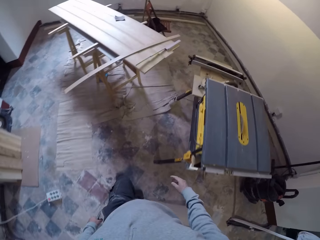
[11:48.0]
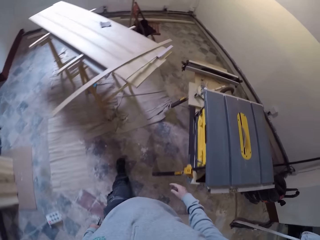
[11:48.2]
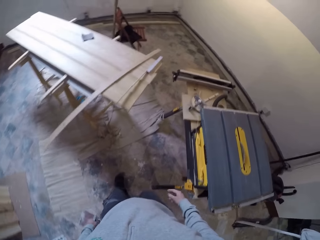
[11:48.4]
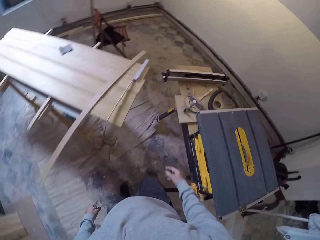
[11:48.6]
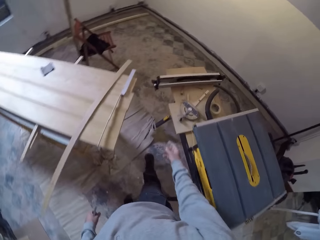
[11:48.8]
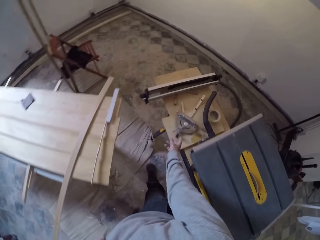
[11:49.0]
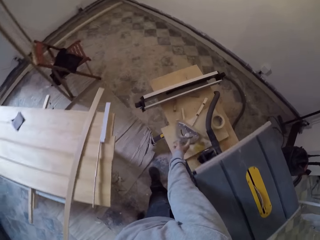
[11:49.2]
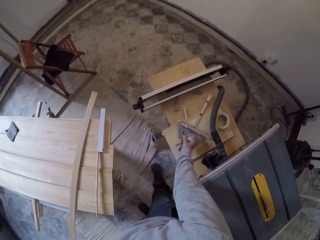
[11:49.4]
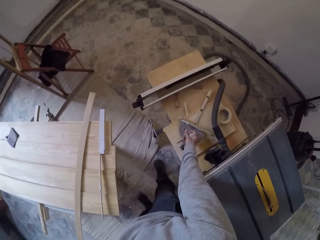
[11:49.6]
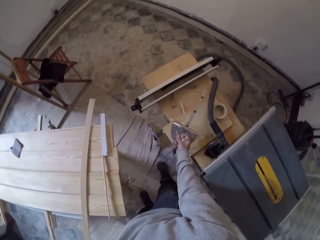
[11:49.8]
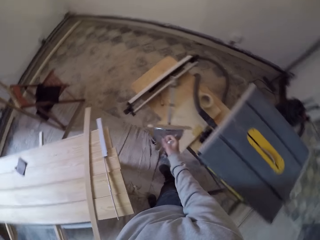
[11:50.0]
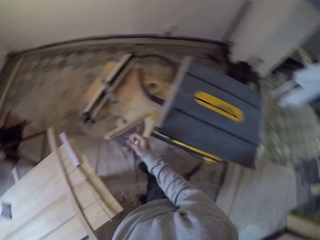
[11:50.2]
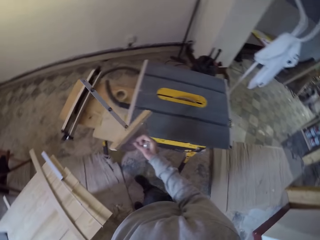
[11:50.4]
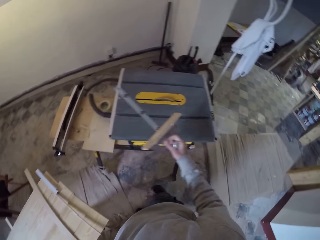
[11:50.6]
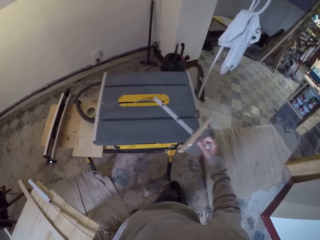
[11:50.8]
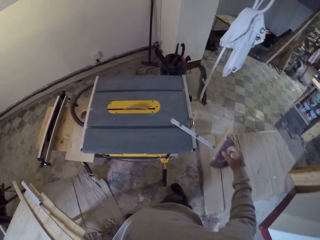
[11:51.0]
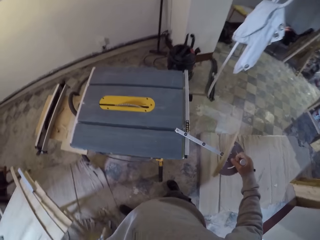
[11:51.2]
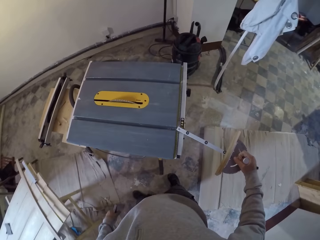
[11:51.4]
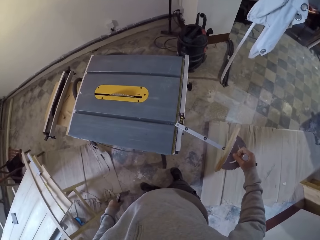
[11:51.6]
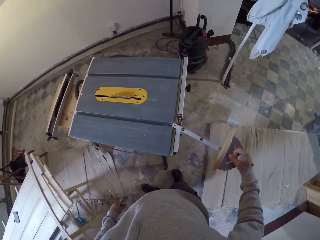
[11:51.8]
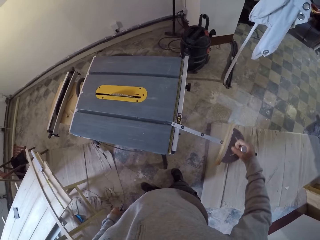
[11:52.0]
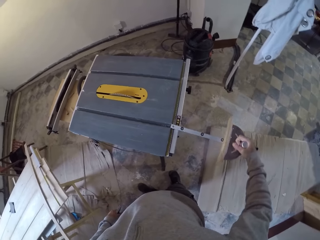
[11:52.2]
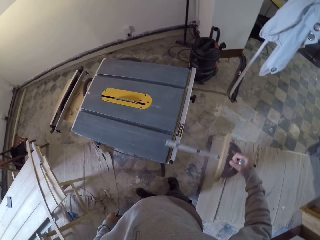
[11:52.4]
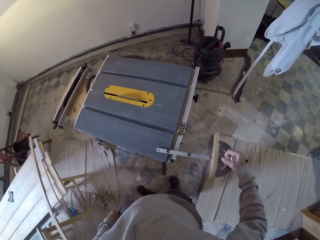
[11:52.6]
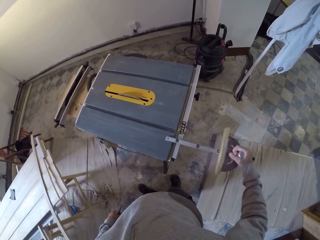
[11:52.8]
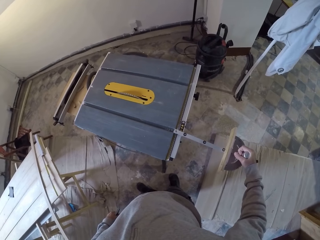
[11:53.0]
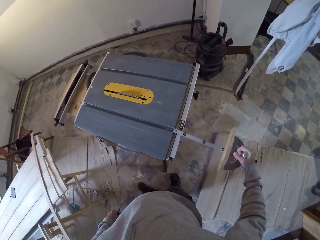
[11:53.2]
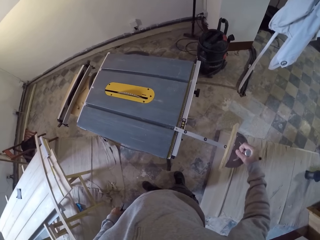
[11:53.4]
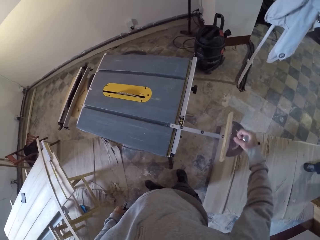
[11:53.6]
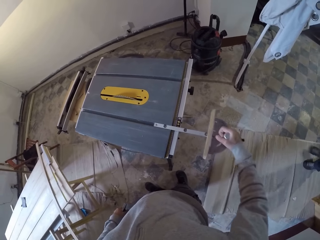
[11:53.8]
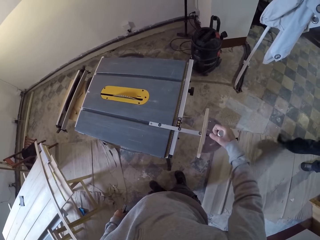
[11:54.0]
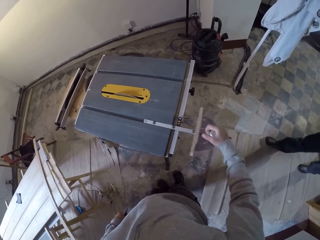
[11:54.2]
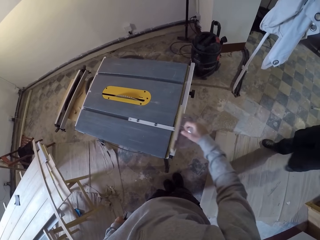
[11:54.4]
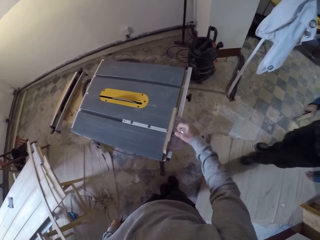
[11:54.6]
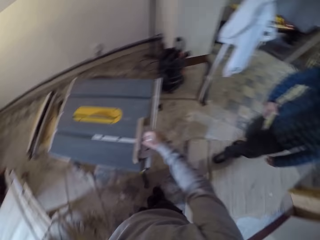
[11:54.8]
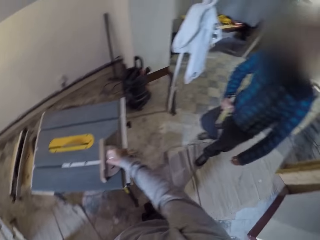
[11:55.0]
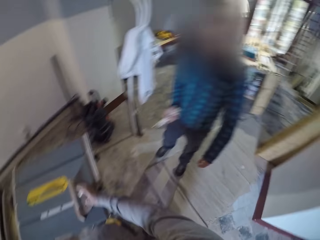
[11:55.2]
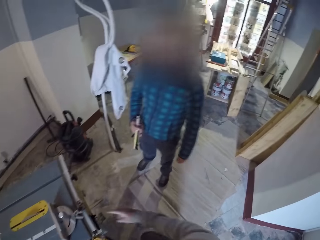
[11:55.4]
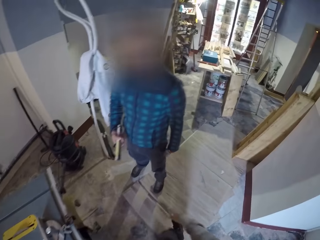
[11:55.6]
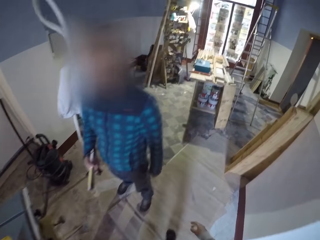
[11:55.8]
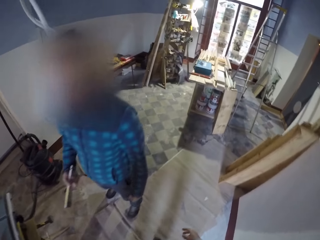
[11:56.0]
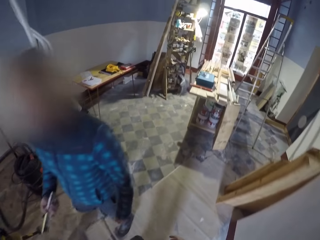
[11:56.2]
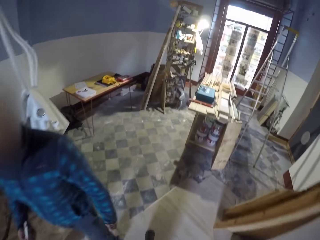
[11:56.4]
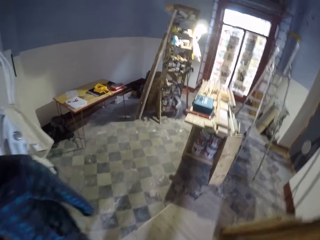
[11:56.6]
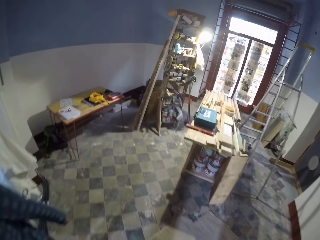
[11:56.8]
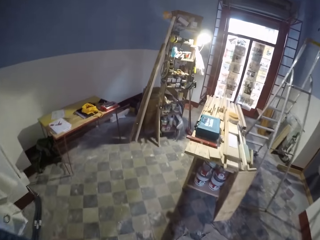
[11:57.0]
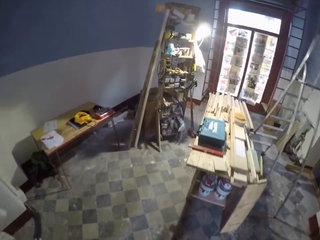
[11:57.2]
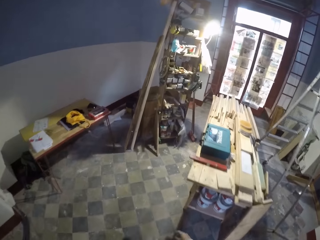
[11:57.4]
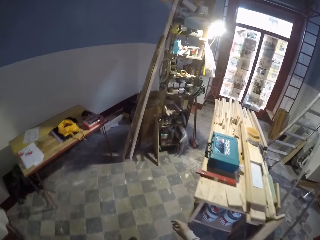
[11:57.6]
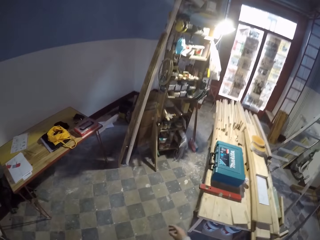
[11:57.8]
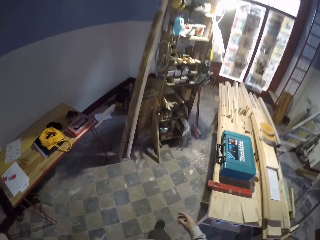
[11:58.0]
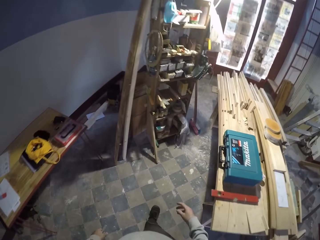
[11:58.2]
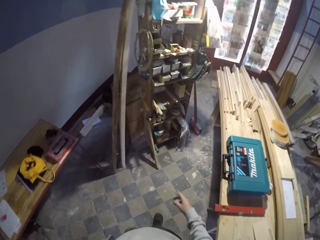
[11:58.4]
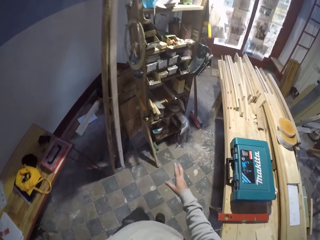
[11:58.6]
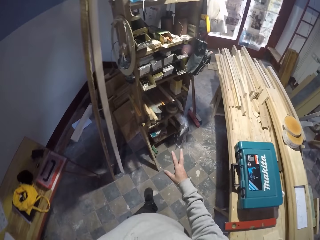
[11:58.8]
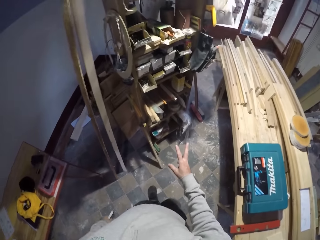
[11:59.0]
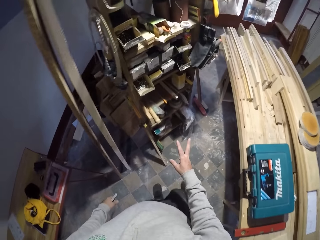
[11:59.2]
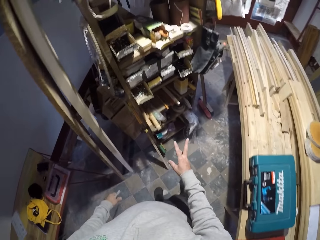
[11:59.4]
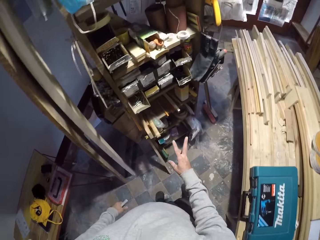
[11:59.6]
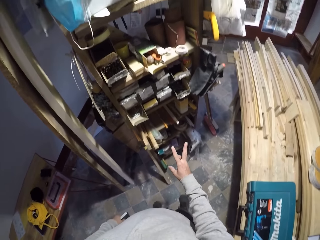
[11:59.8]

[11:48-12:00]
The camera wearer picks up the measure tool with the right hand. They place something on the table. They put the measure tool on the wood cutting machine. They do something with something. A man stands beside the camera wearer. The camera wearer looks on the other side. They walk around the workshop.

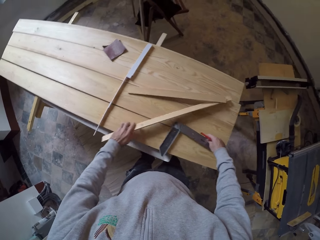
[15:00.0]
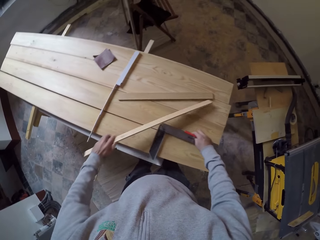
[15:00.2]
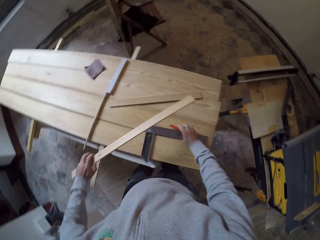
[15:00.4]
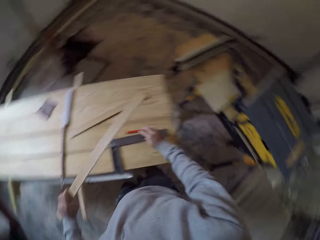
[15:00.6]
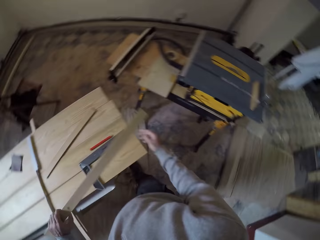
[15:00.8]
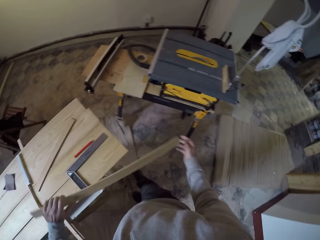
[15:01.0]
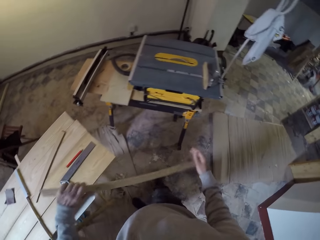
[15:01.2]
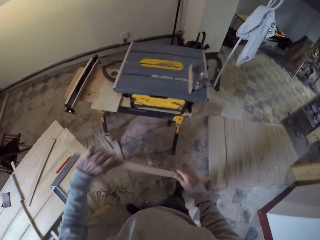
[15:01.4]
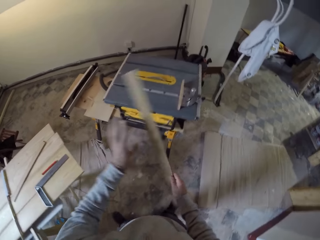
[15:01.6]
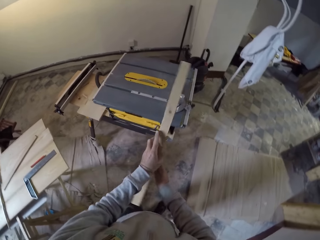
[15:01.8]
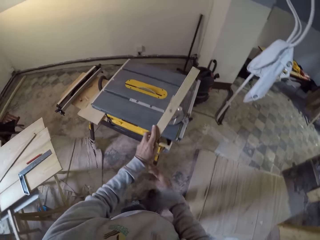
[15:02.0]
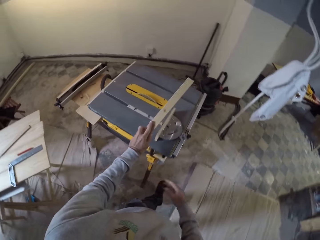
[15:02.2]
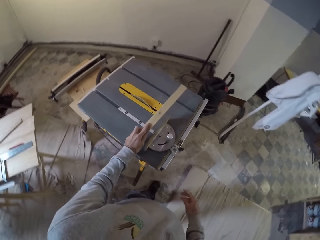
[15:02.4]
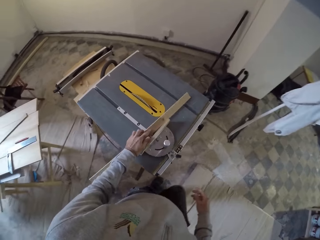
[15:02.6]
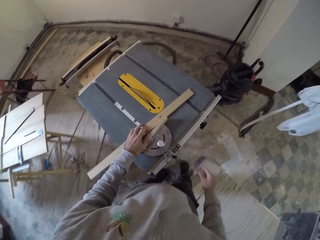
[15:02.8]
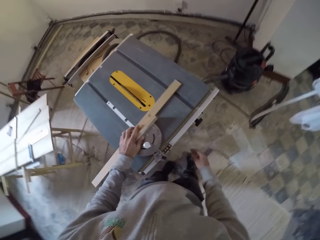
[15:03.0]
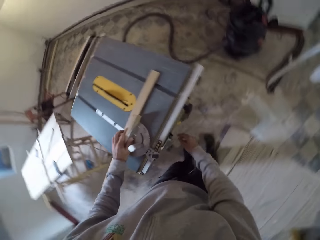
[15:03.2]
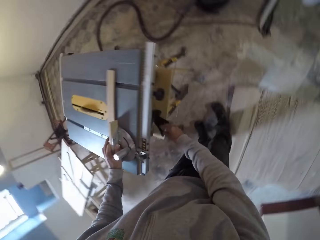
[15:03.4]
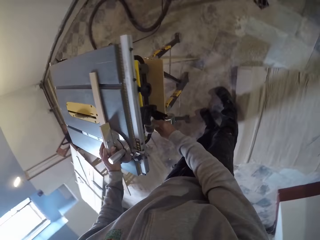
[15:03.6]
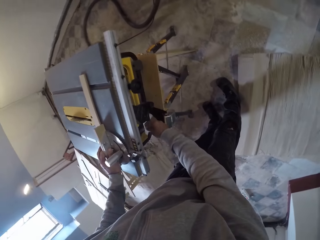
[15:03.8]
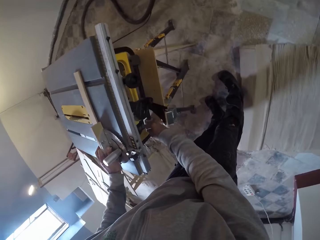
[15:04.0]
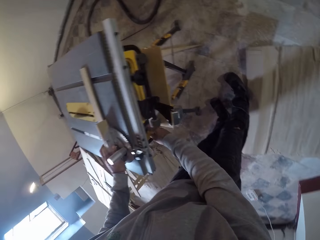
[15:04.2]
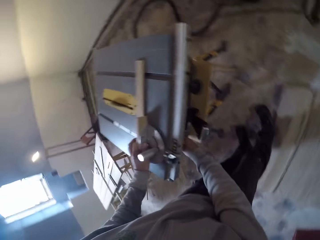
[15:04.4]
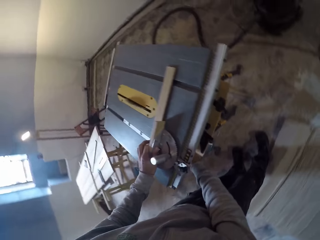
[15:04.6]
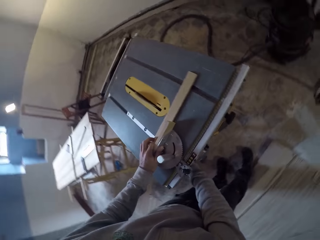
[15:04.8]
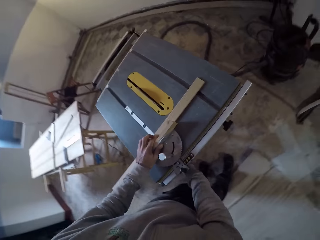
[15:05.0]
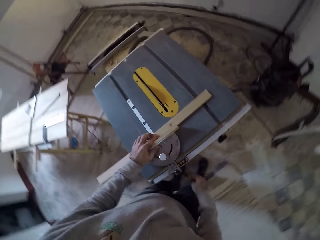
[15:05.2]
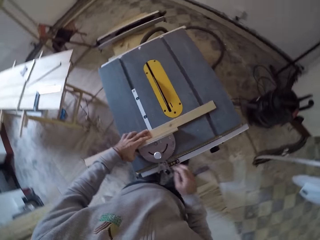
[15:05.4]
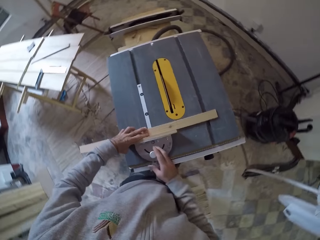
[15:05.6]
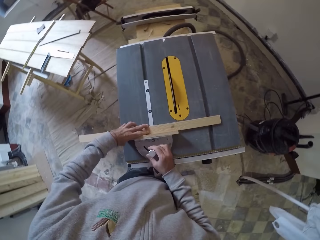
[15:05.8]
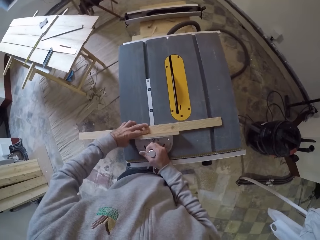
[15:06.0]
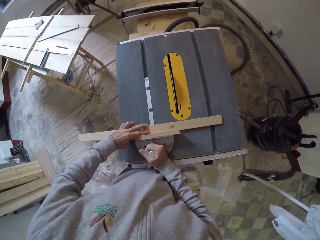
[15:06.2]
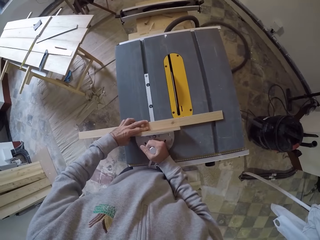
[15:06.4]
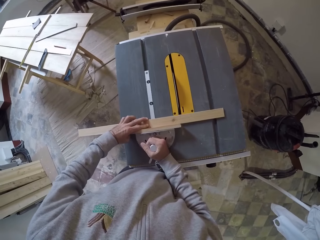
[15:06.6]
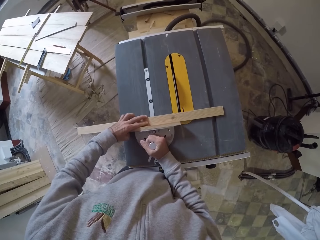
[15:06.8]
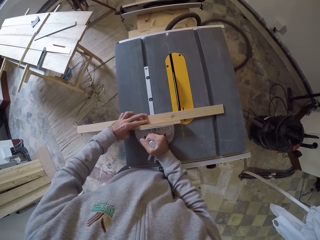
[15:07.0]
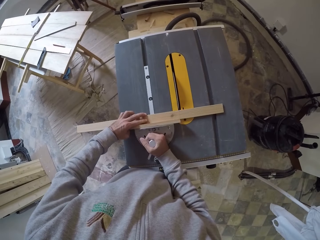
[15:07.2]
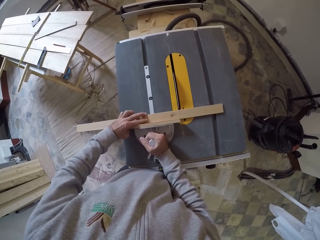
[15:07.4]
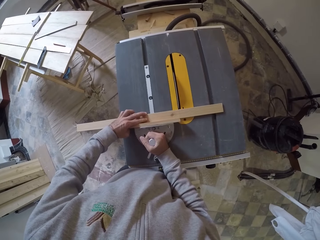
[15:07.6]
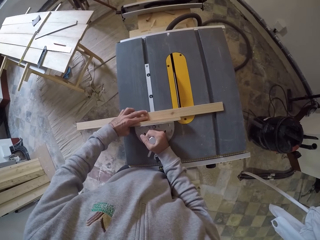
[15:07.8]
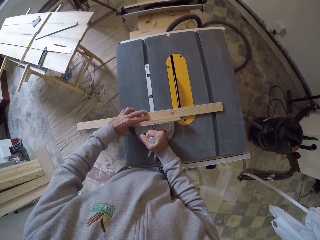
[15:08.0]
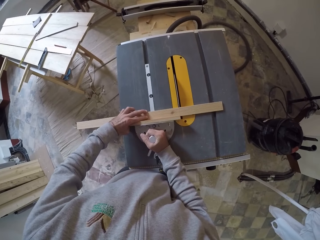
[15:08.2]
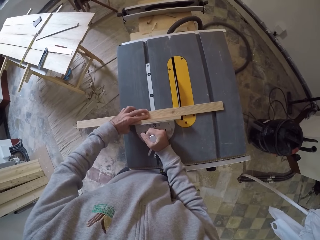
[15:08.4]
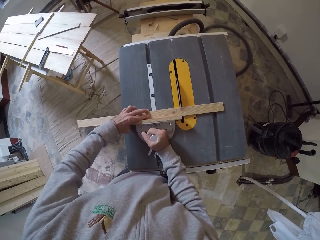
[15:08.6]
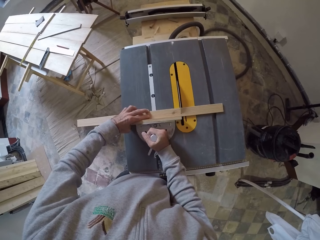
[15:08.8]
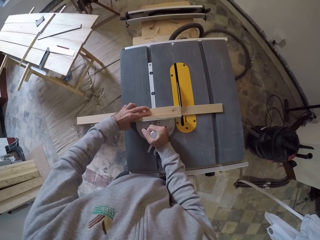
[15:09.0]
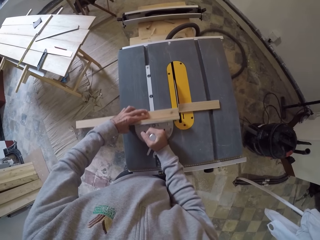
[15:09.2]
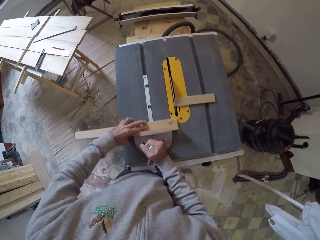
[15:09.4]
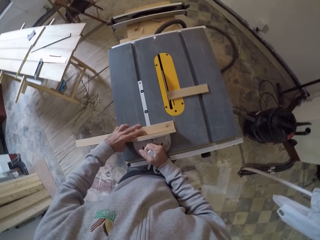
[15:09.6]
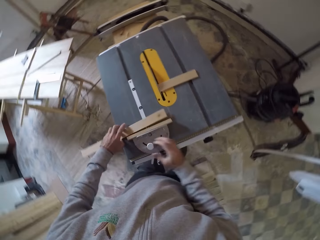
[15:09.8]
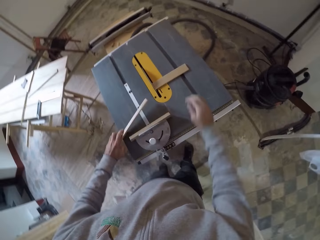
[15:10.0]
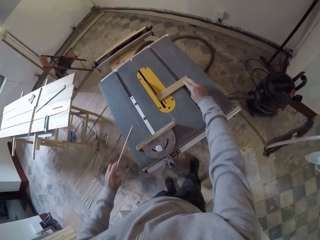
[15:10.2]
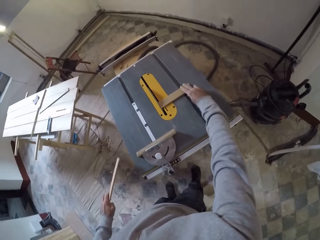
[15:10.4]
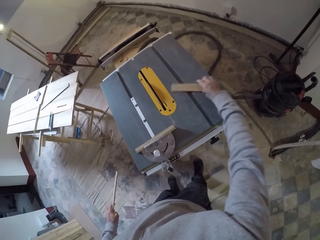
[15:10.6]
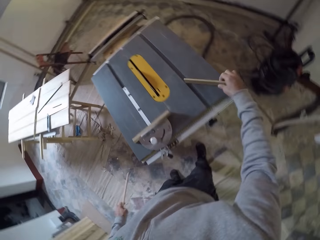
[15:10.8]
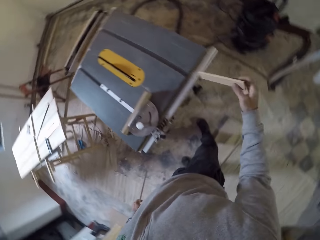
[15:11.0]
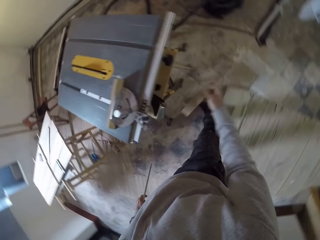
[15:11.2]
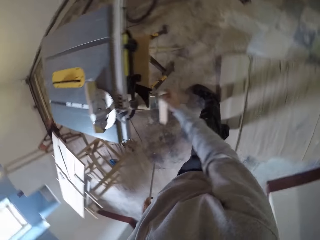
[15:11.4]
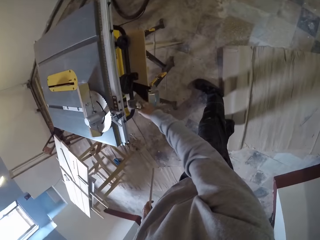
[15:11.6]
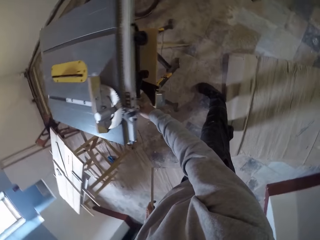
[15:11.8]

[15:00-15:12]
The camera wearer puts wood on the saw table. They turn on the saw table. They cut the wood with the table saw. They pick up the piece of wood.
